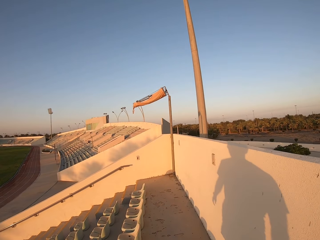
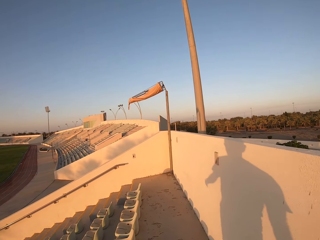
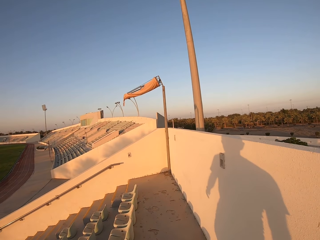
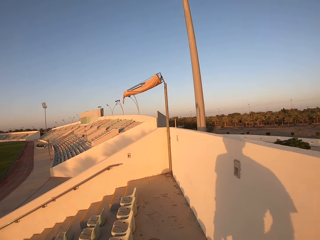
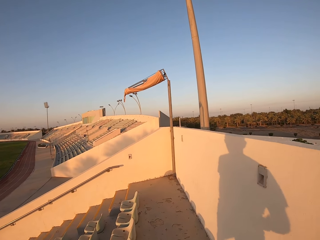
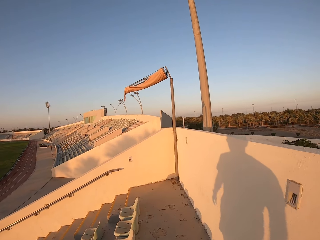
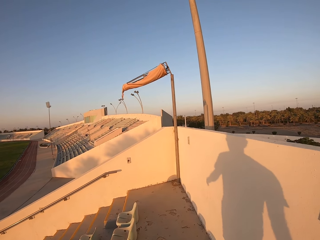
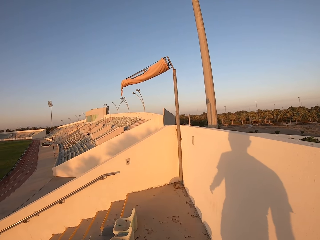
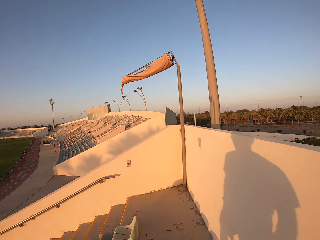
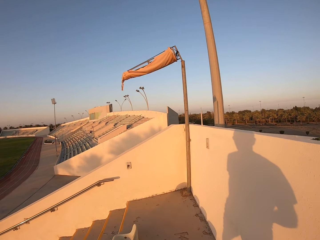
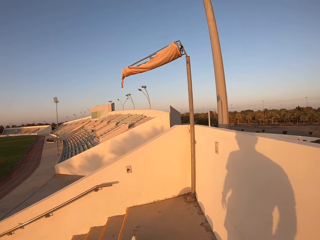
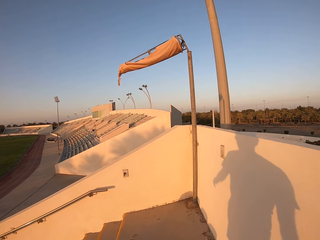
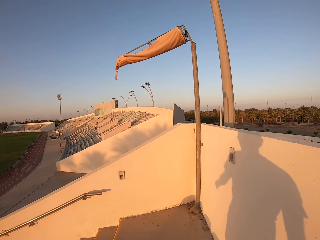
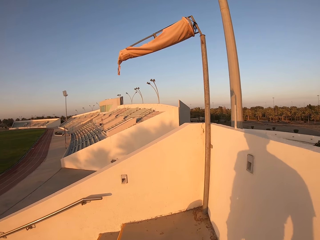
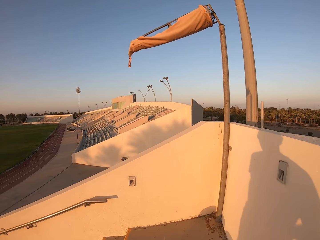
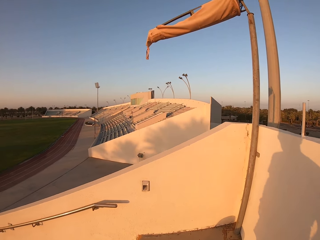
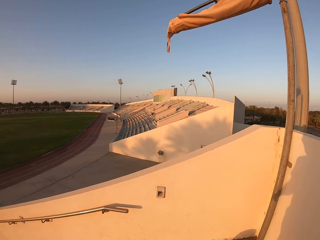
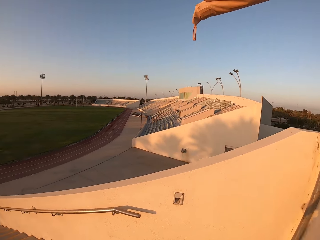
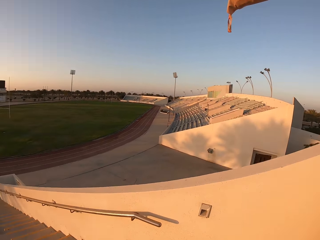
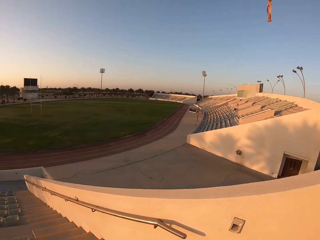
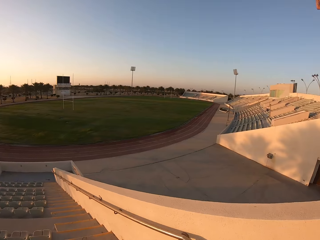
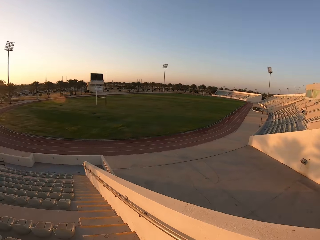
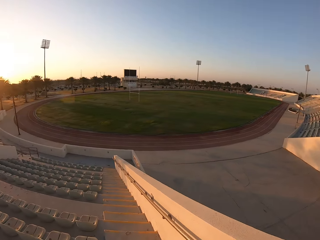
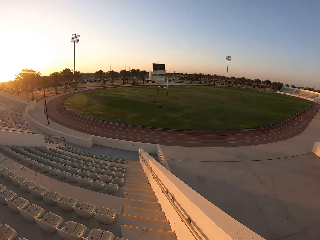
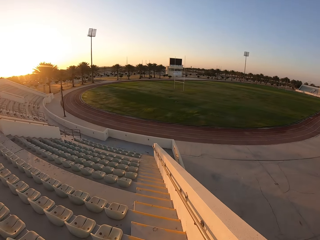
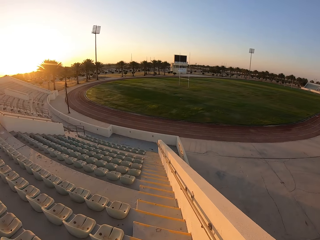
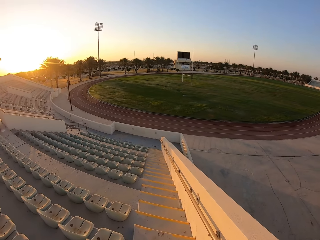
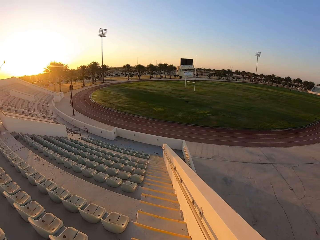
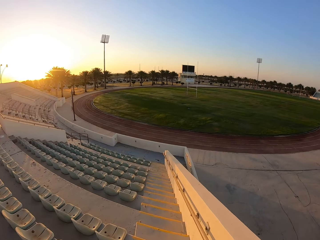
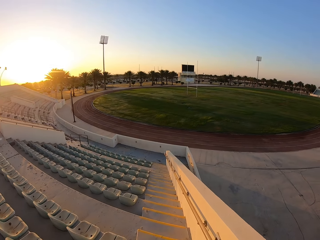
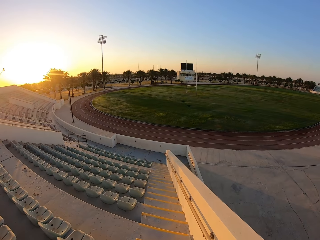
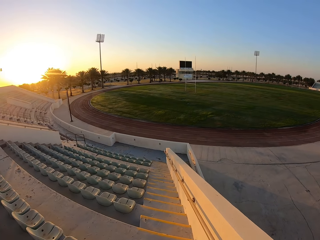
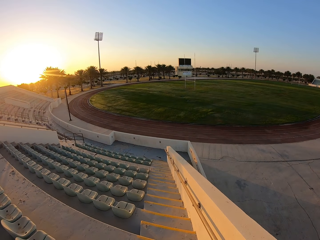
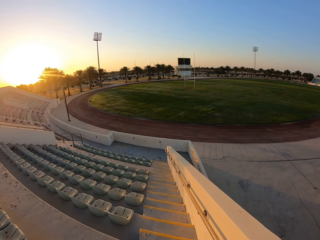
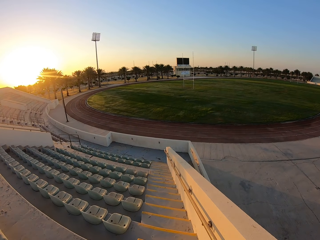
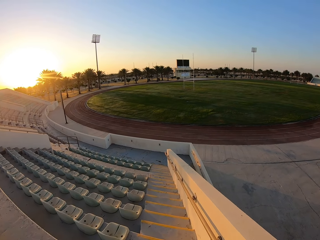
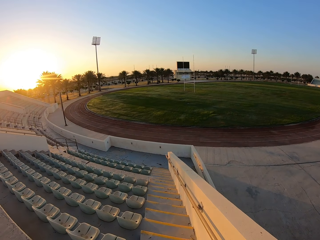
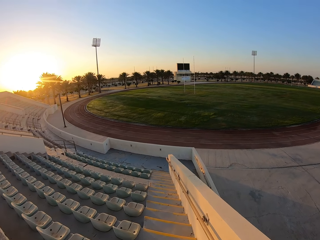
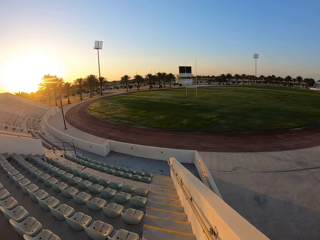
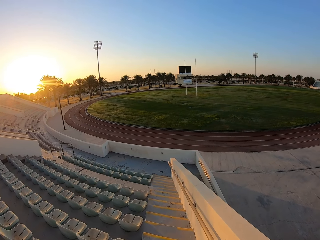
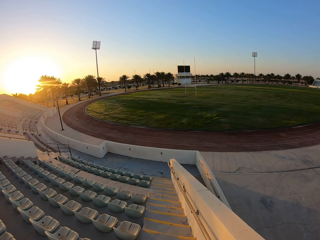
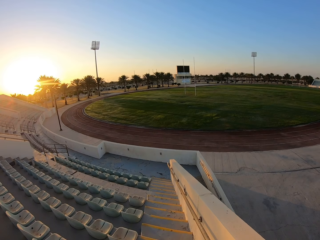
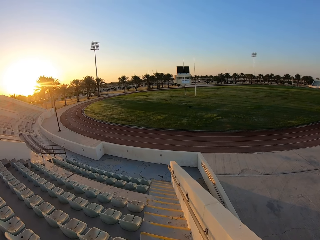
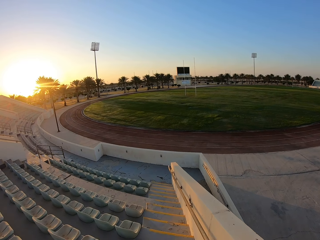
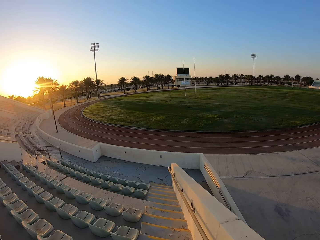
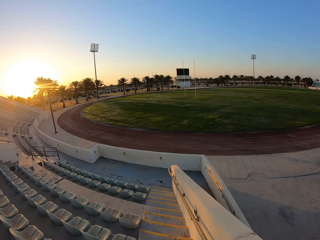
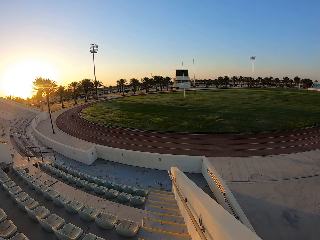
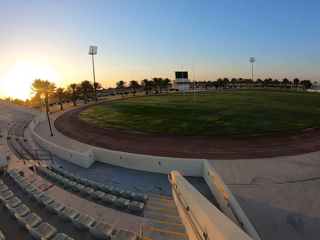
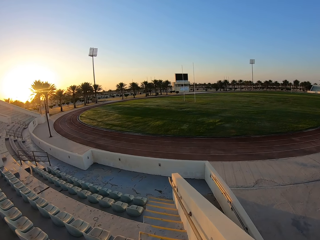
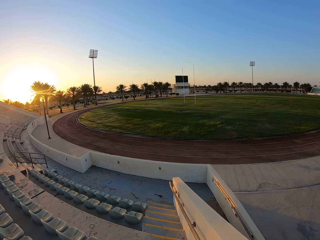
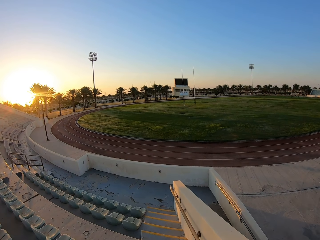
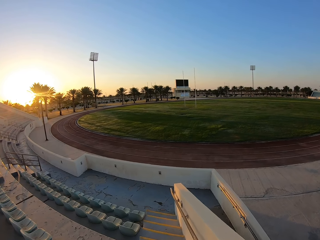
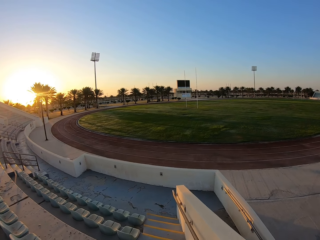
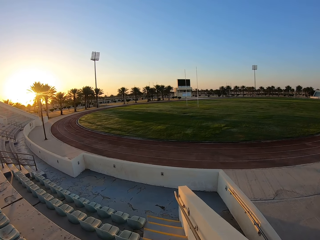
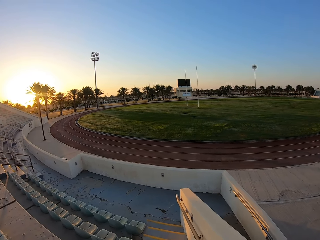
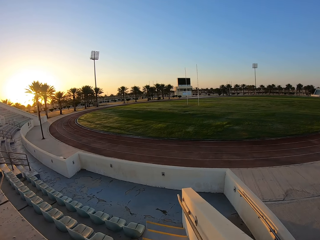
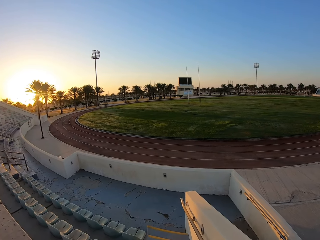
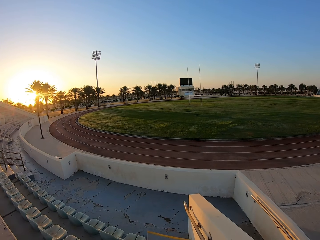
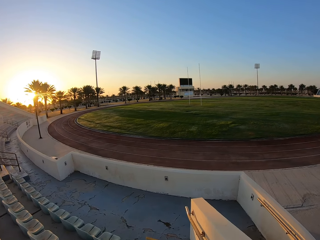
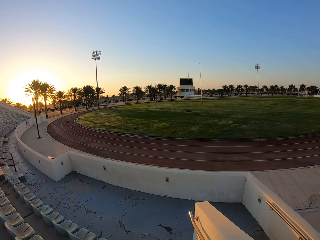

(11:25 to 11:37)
The camera wearer jogs down the stairs.

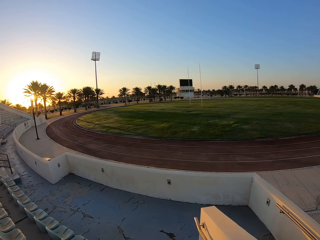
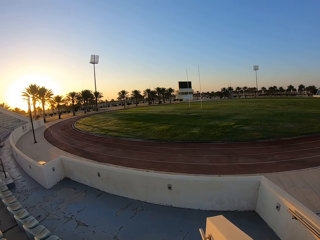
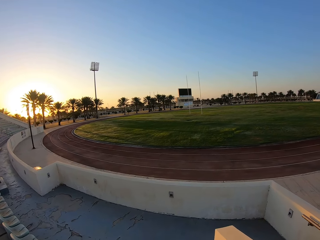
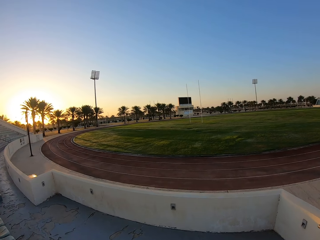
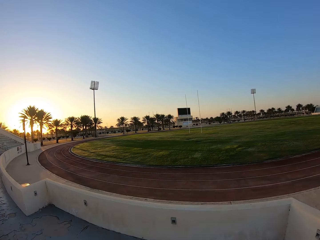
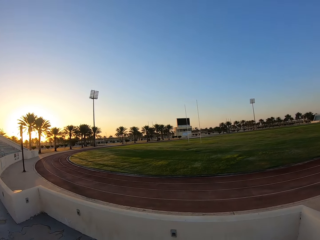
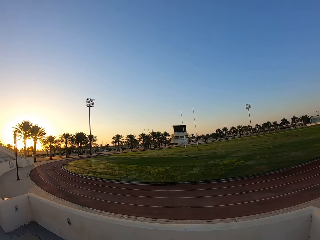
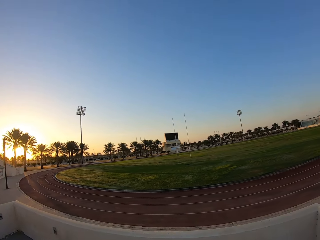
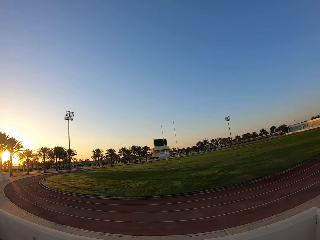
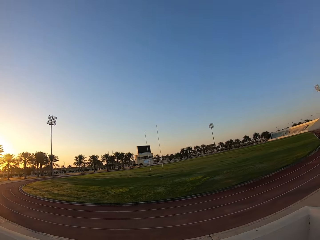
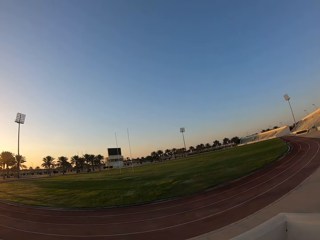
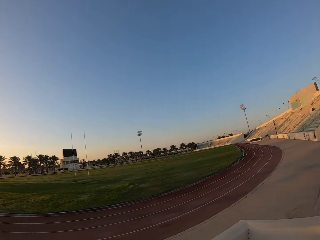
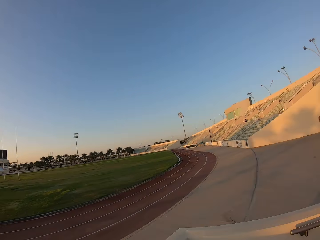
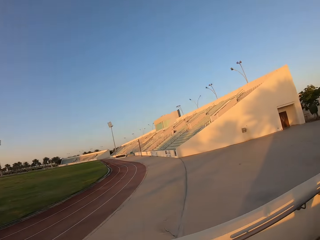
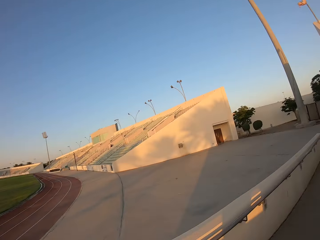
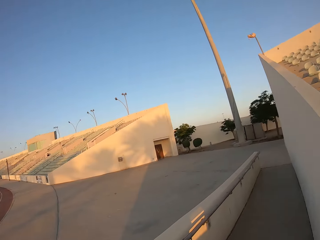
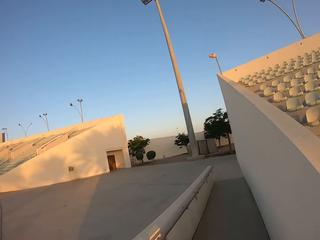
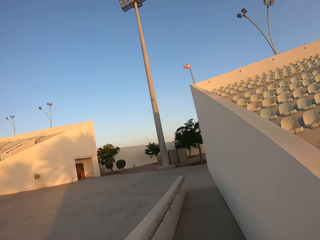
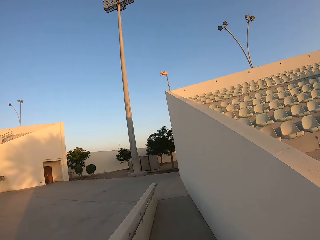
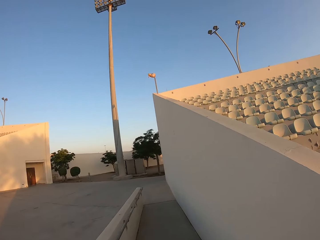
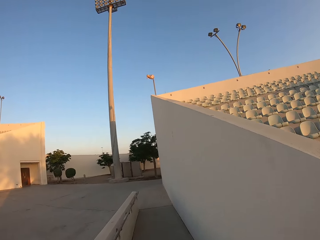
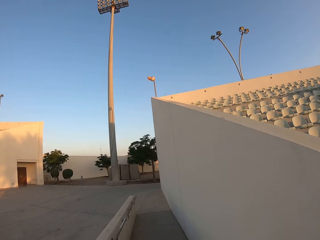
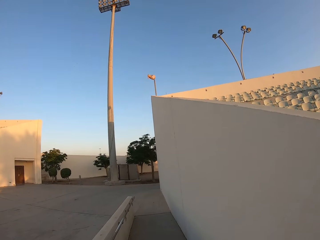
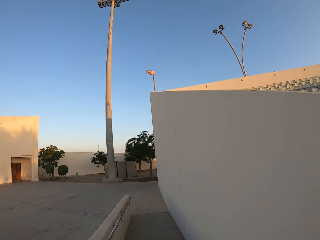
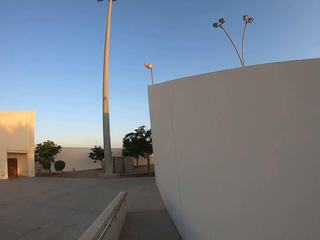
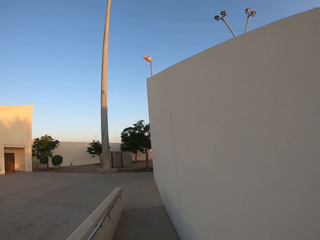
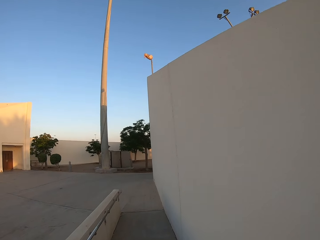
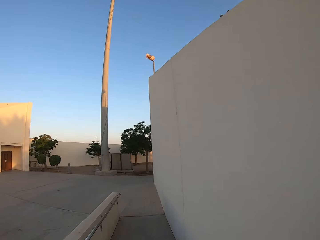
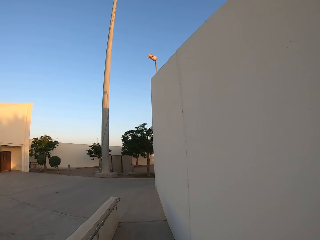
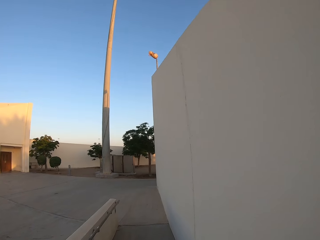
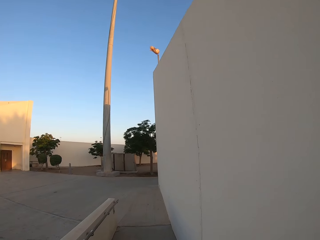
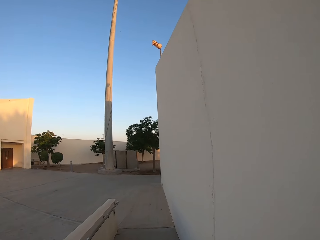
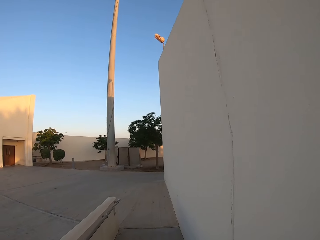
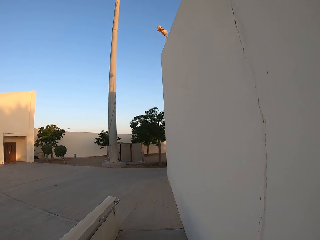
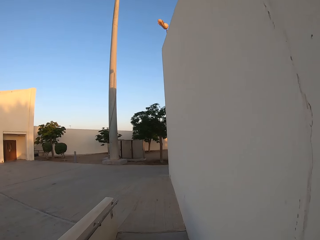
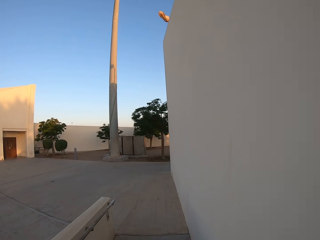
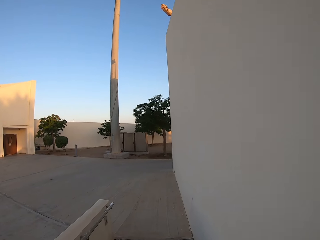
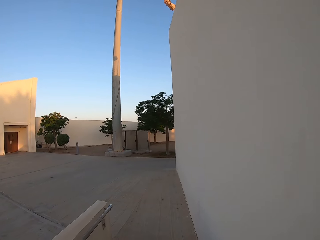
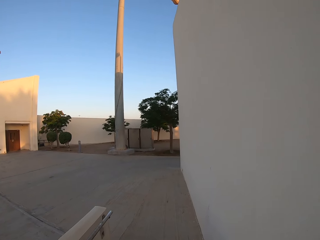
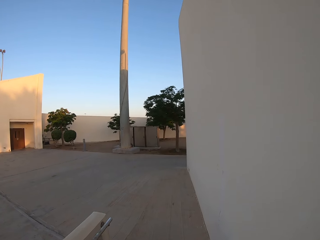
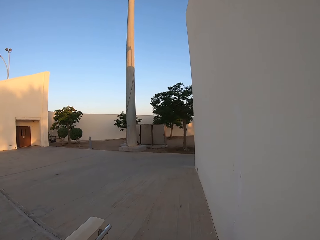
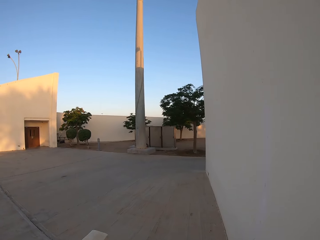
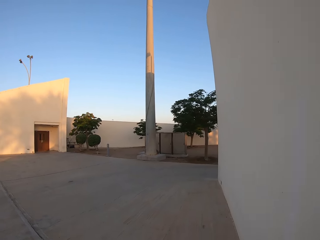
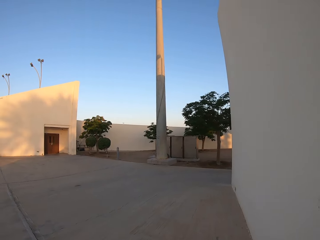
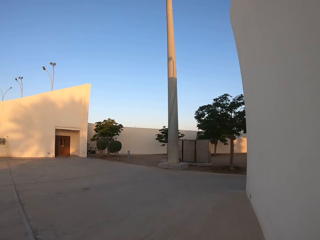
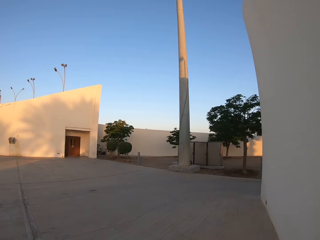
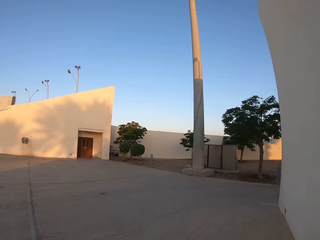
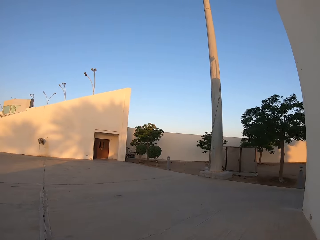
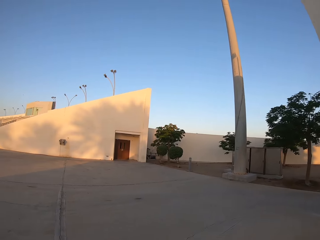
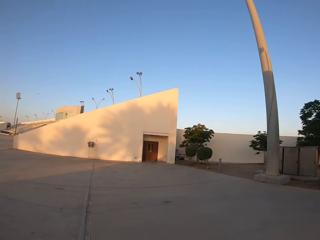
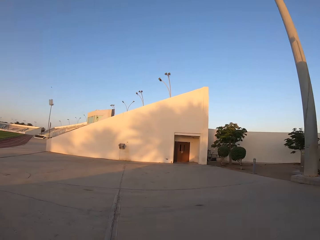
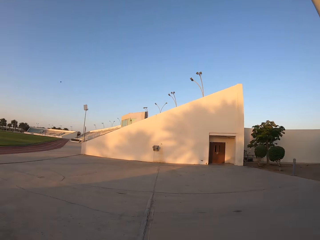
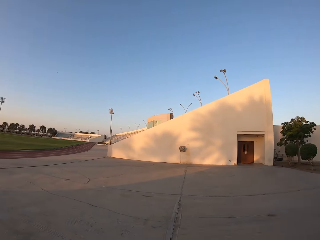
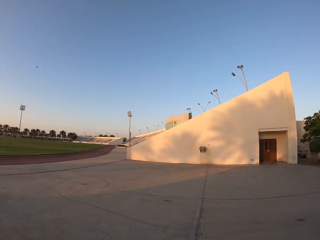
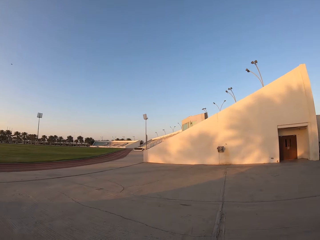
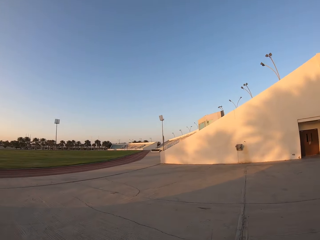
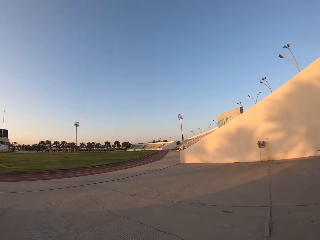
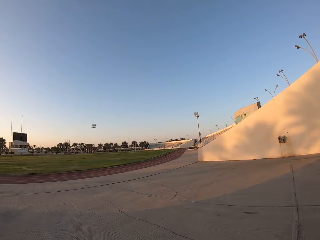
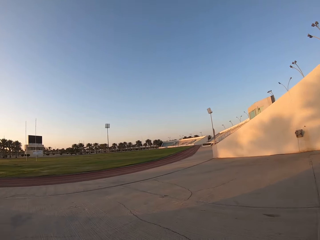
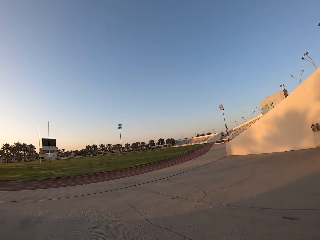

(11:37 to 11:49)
The camera wearer walks.
